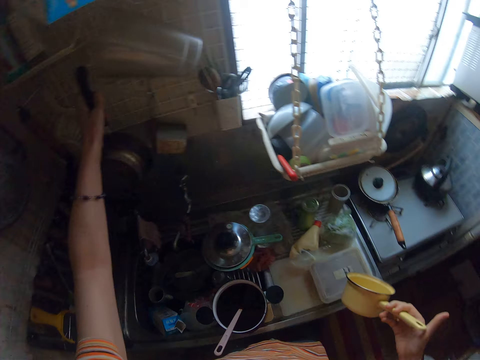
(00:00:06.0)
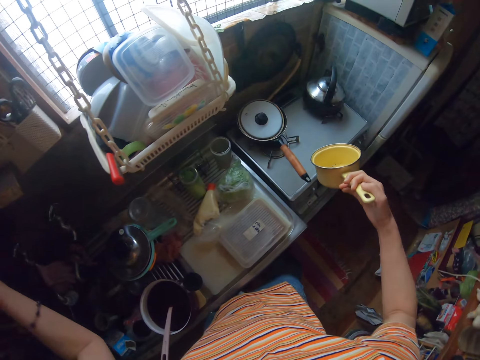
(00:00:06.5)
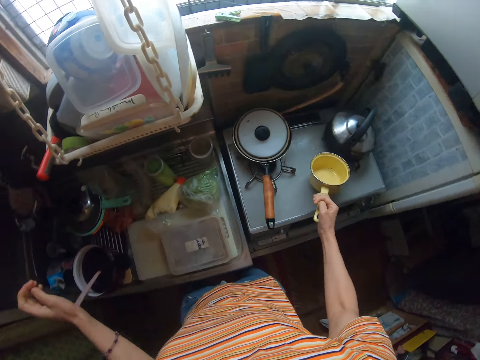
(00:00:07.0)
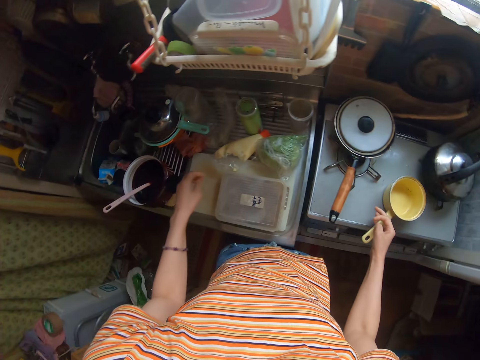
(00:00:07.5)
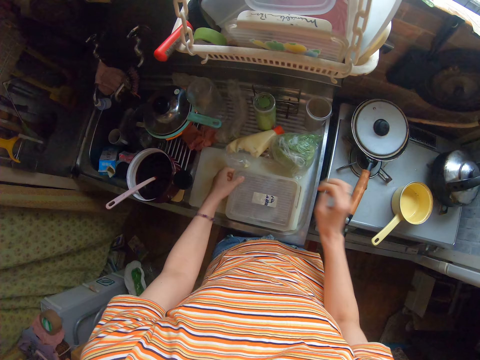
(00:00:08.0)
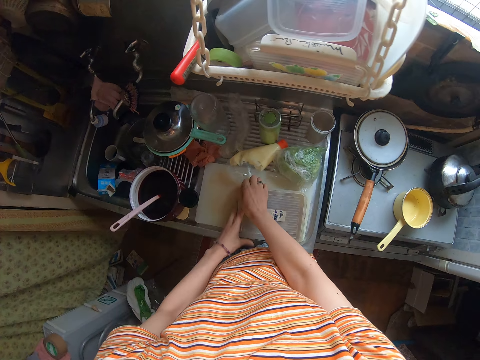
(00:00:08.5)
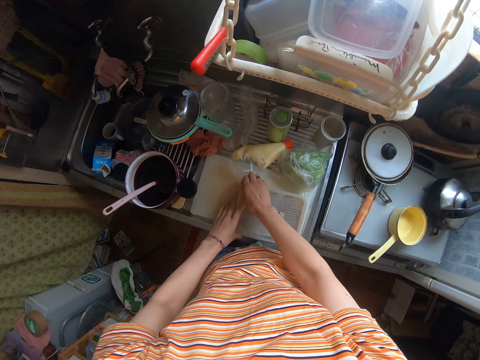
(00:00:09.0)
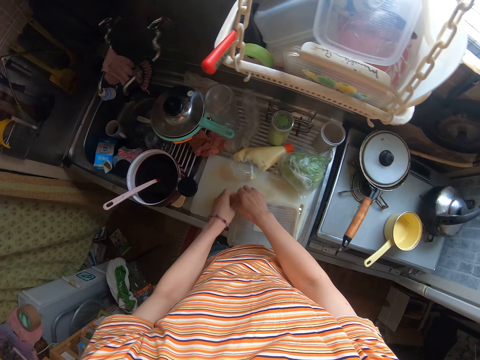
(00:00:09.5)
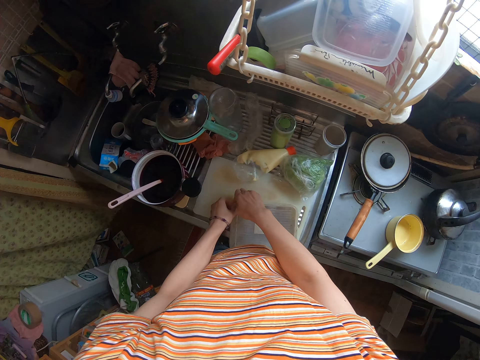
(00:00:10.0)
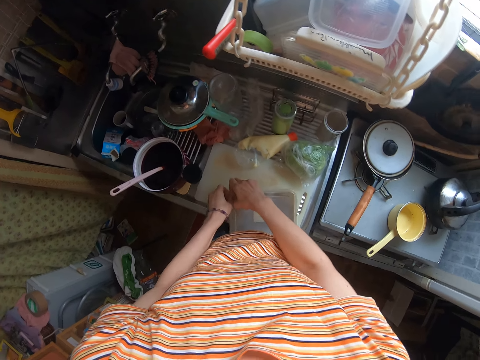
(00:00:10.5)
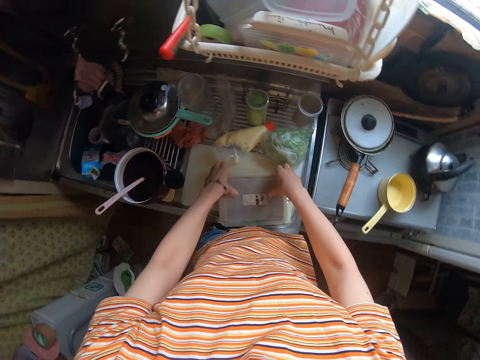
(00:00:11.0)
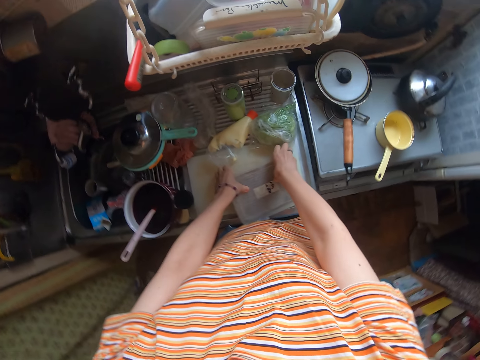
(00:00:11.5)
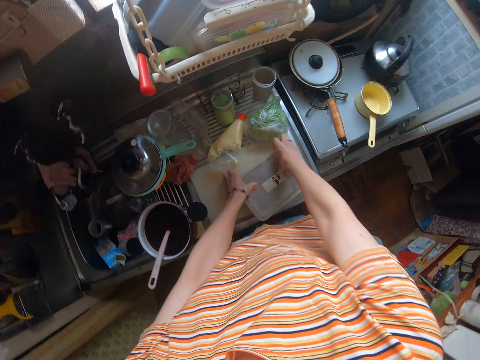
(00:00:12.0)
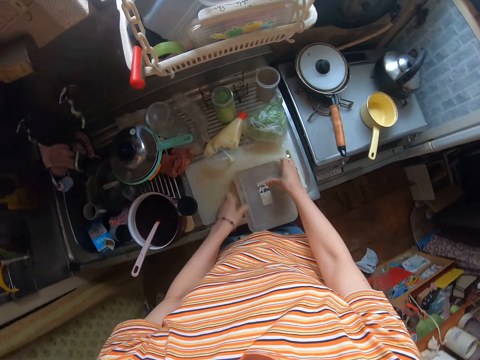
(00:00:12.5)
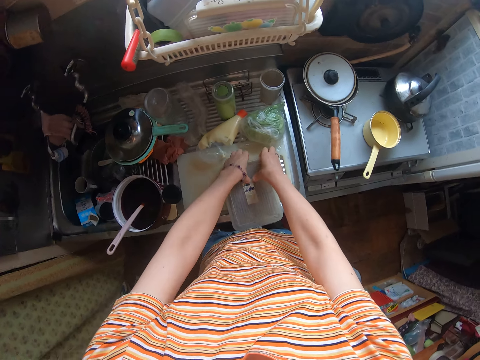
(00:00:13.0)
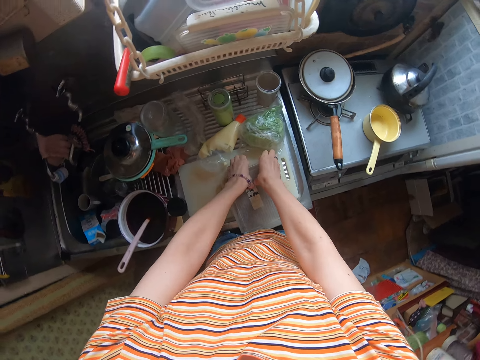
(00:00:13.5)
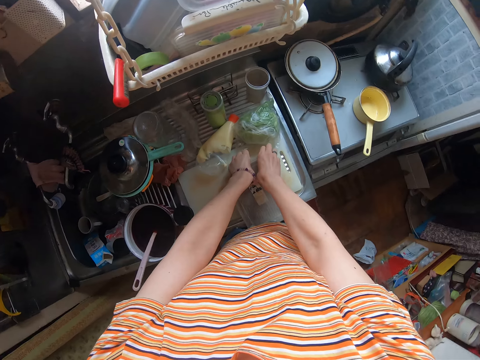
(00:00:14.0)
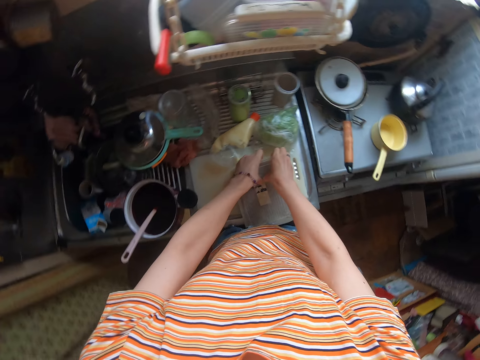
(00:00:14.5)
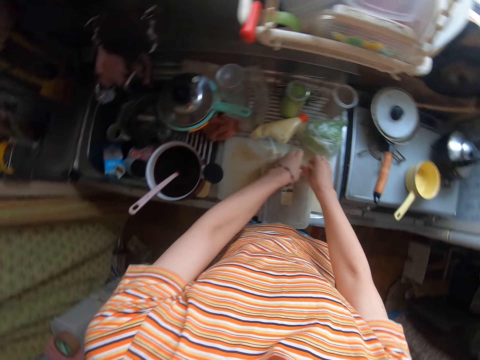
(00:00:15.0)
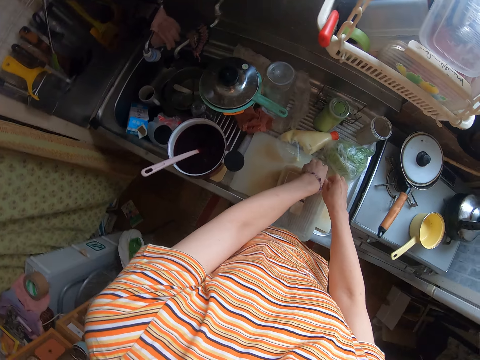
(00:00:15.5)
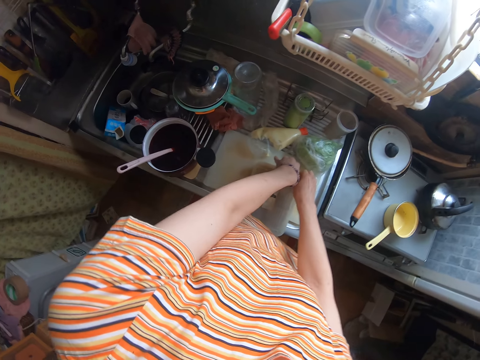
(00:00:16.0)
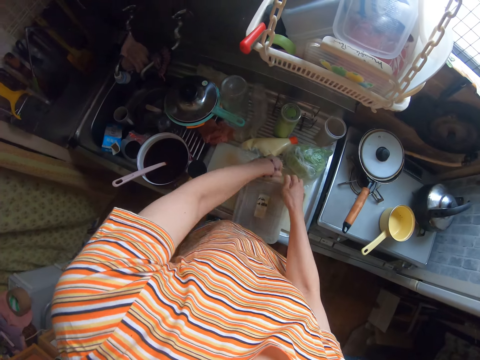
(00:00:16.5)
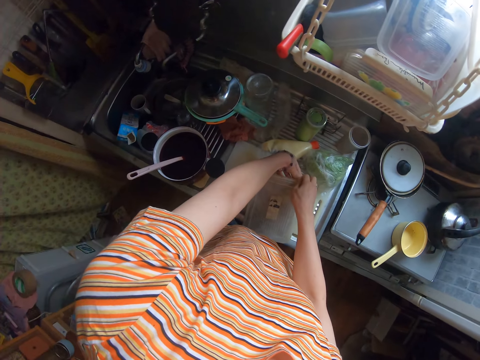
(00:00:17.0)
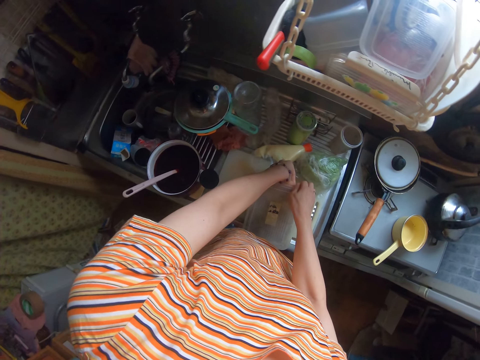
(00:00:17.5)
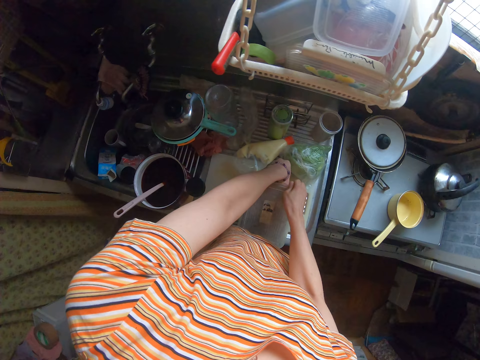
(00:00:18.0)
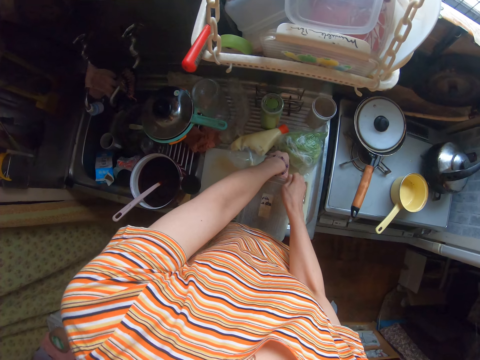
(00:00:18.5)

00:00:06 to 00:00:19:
The camera wearer hangs another sufuria. They drop the second sauce pan on a cooker. They try to open the tin of mince meat. They turn the tin of the mince meat. They try to open the tin of mince meat.

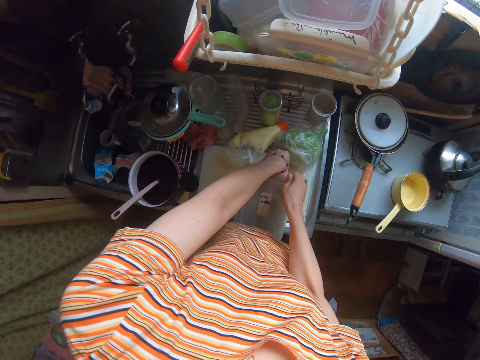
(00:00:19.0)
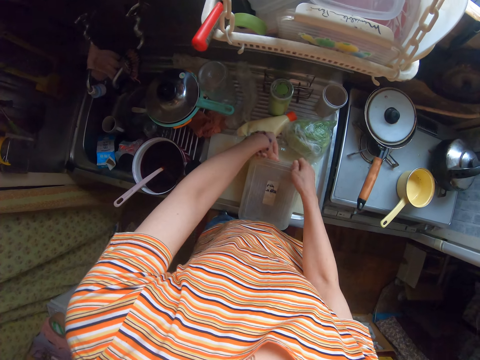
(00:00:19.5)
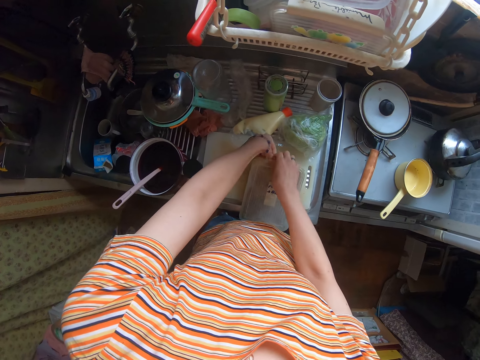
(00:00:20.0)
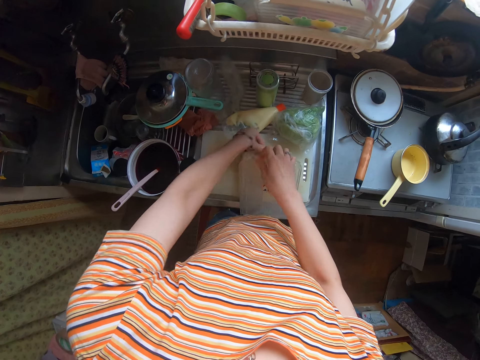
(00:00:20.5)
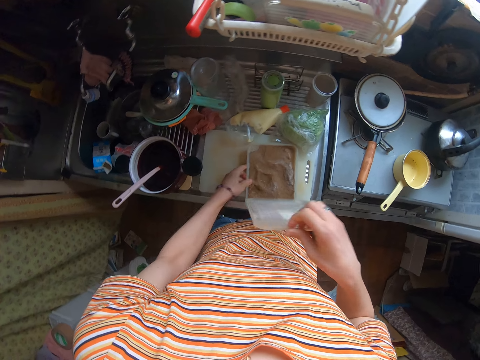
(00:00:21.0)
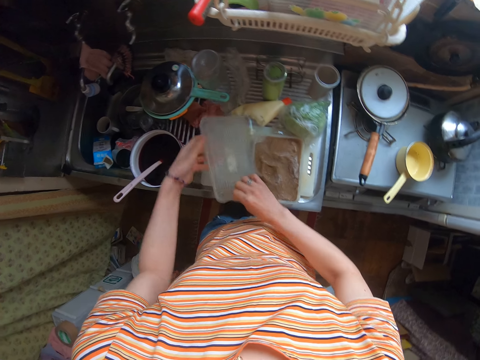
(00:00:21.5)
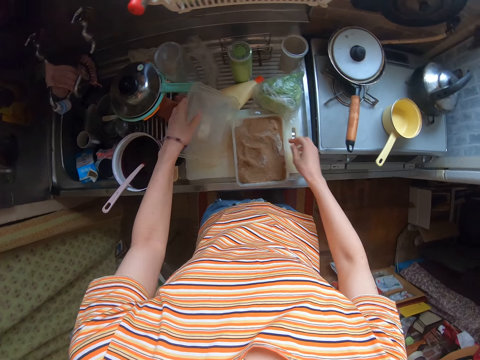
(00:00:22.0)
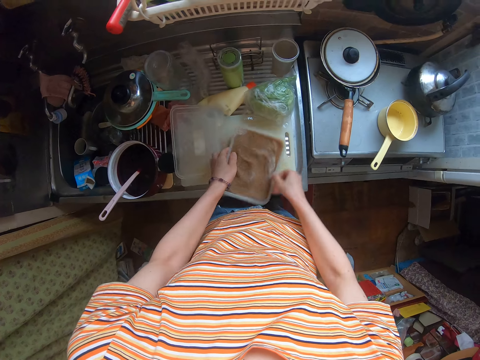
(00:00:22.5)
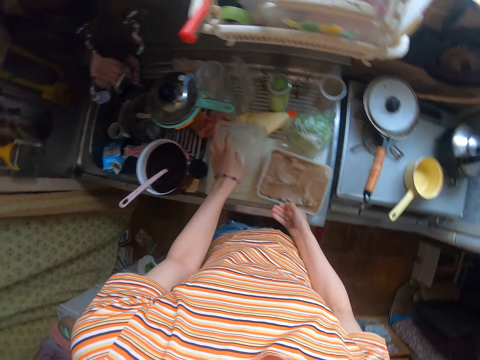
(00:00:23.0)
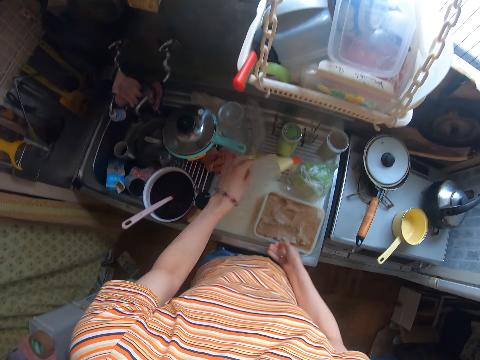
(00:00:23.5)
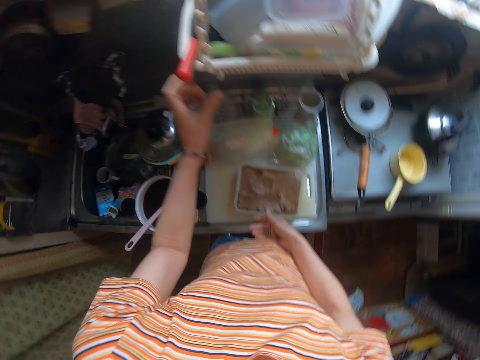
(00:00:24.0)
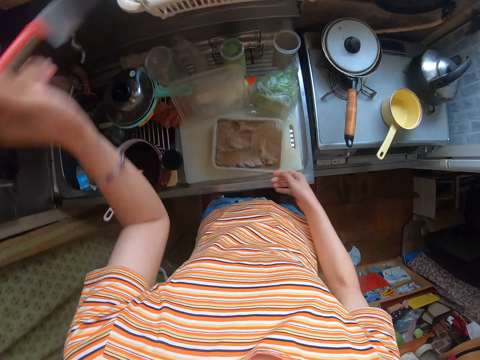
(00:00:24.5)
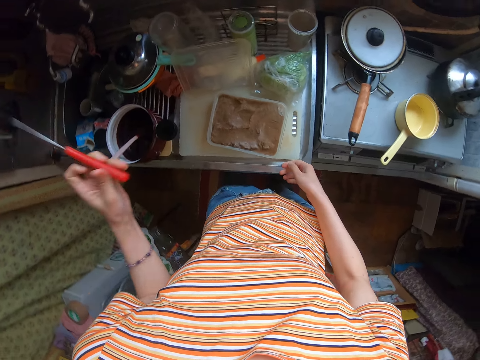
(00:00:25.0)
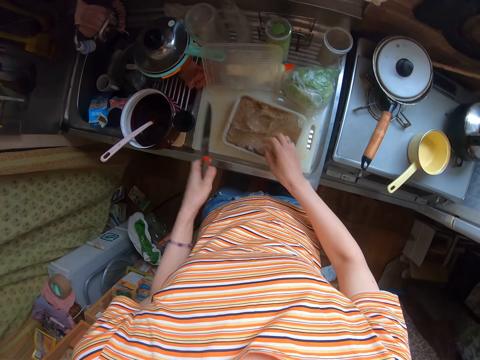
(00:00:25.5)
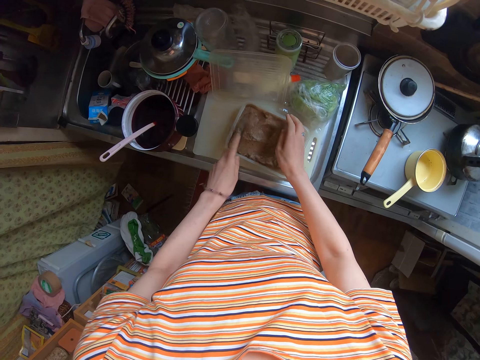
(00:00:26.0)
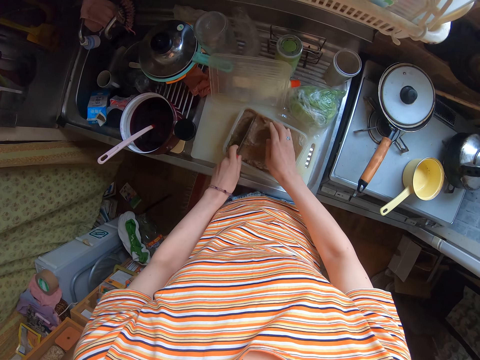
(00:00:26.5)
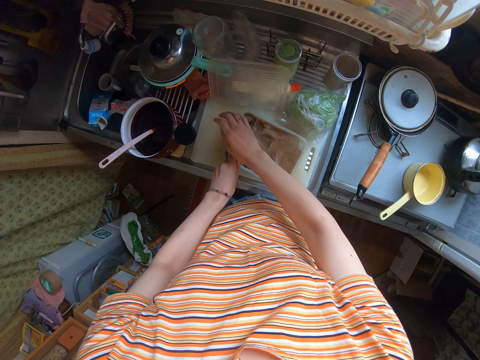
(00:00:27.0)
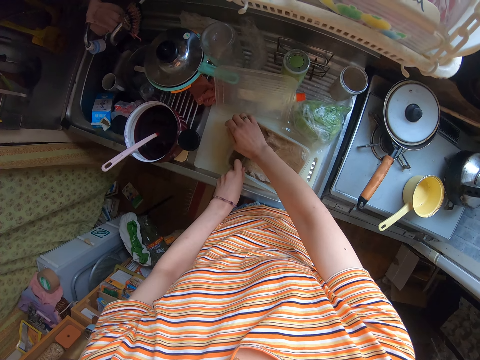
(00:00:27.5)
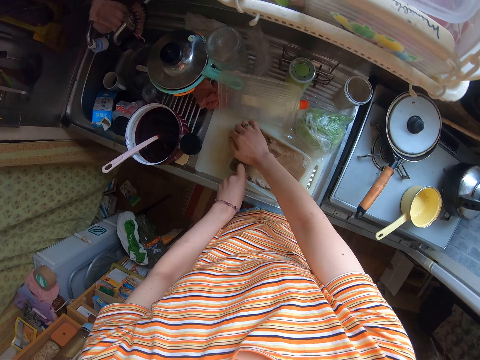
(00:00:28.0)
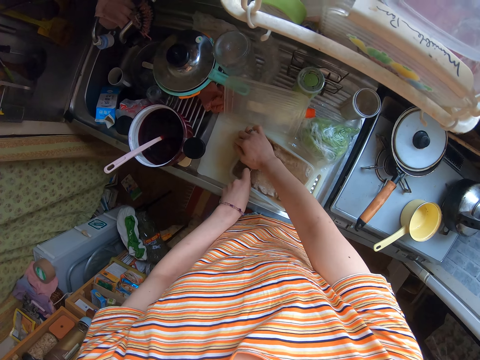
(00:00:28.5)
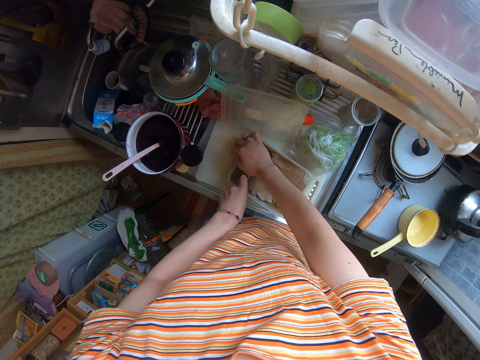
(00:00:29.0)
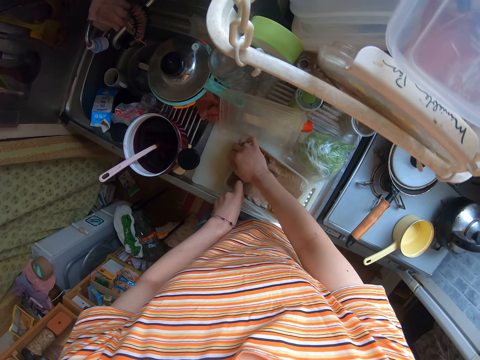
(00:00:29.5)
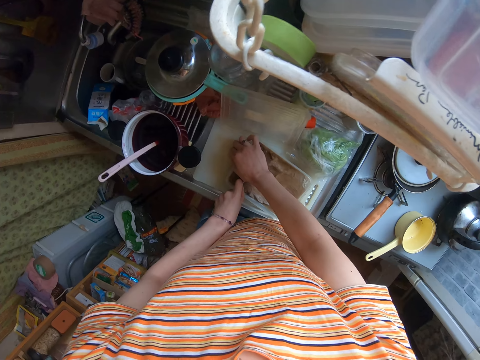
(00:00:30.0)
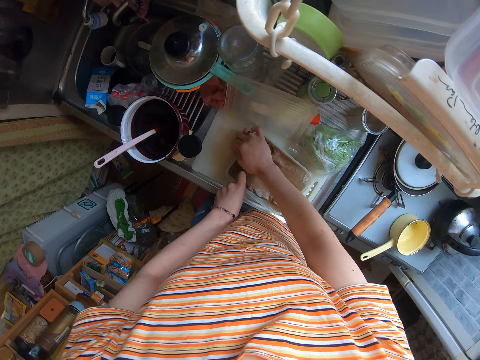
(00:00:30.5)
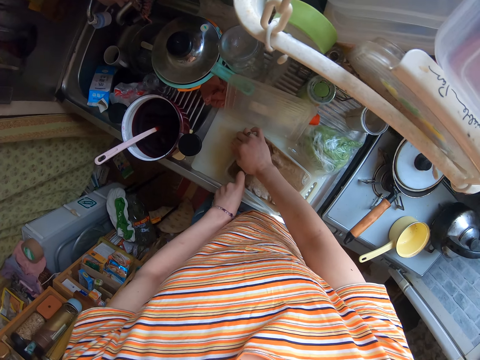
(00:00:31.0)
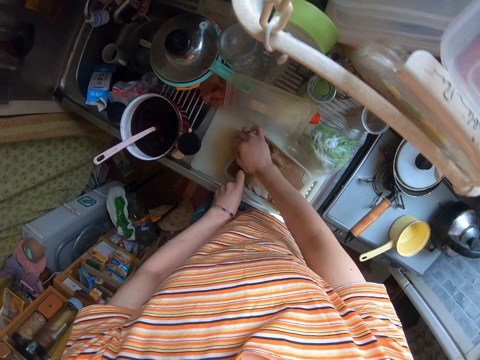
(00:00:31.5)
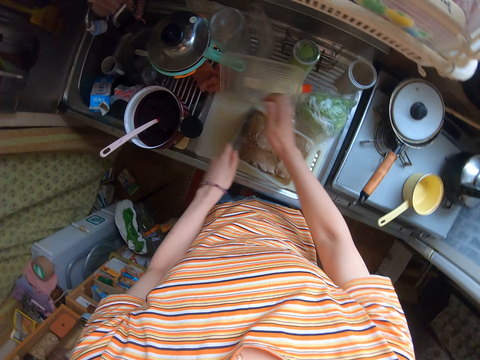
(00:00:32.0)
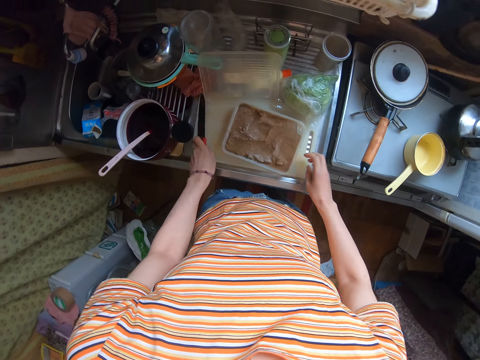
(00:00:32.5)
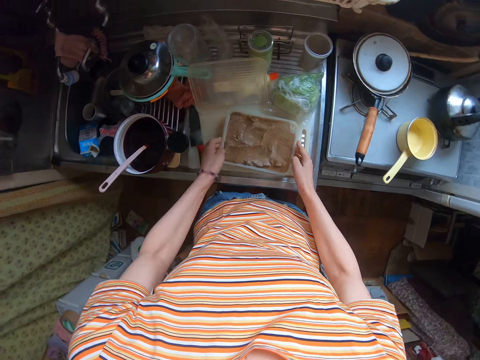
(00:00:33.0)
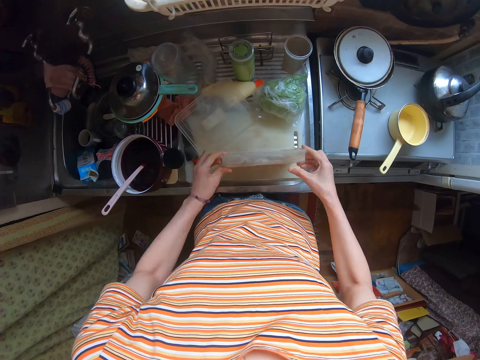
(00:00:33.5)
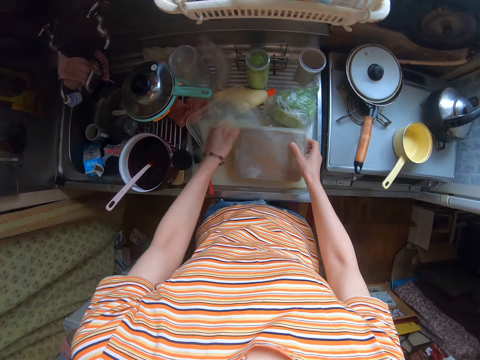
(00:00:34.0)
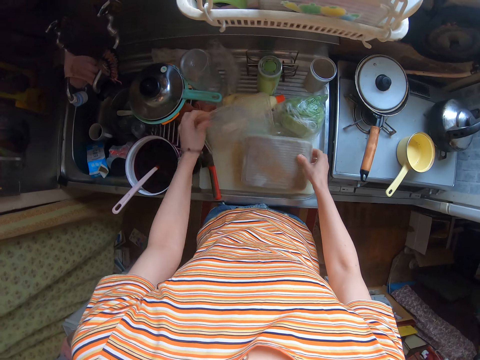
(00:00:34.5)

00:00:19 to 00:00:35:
The camera wearer opens the mince meat. They drop the cover of the container on the table. They turn the tin of mince meat. They move the cover of the container on the table. They take a knife from a rack. They try to cut the chocolate or mince meat in the container with the knife. They put the knife down. They turn the container to its face on a cutting board.
